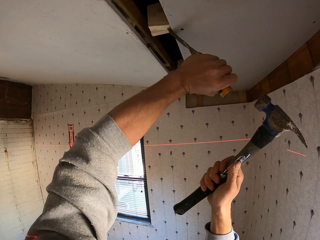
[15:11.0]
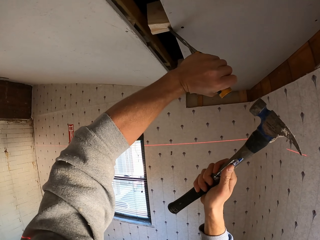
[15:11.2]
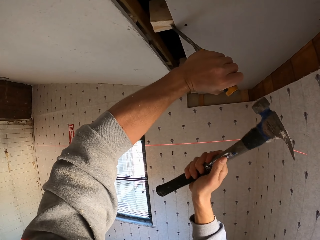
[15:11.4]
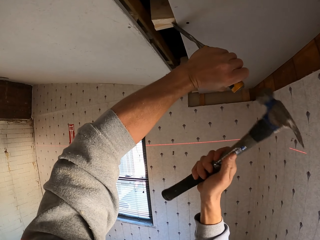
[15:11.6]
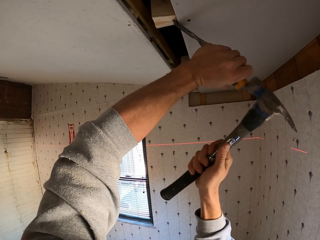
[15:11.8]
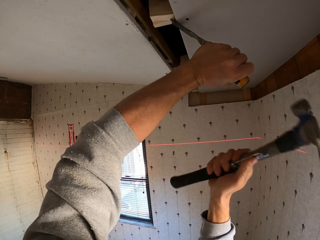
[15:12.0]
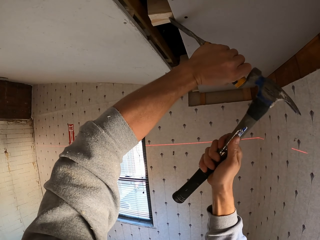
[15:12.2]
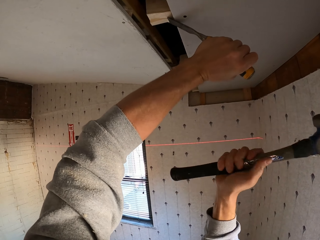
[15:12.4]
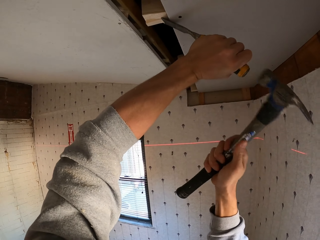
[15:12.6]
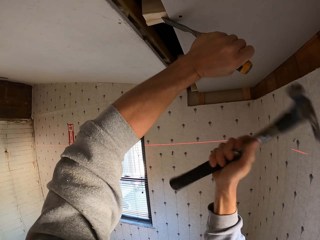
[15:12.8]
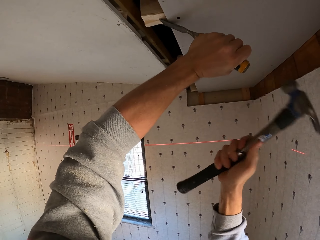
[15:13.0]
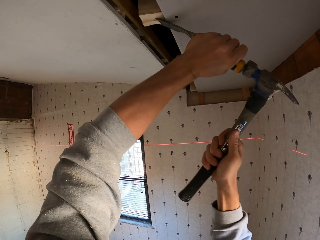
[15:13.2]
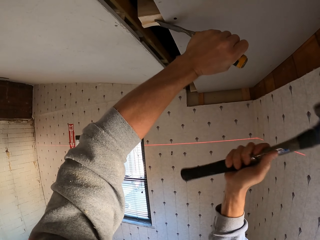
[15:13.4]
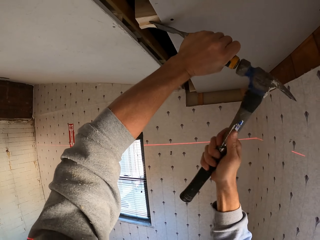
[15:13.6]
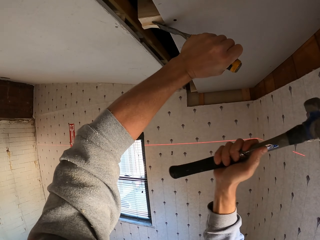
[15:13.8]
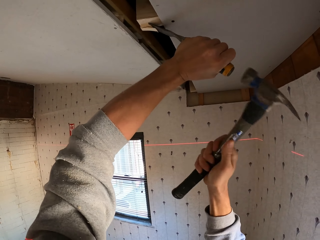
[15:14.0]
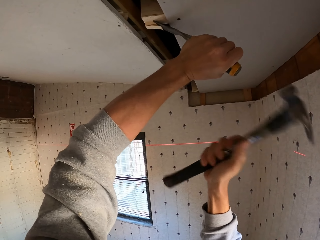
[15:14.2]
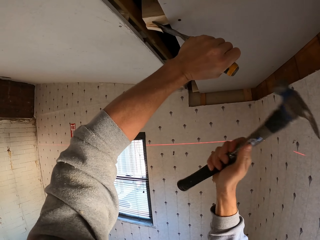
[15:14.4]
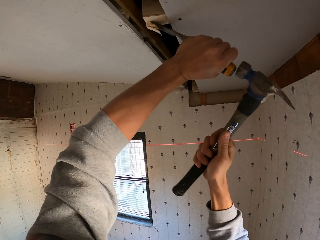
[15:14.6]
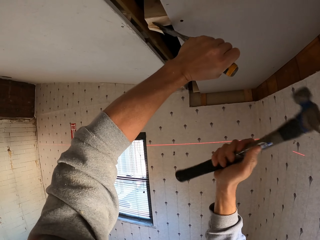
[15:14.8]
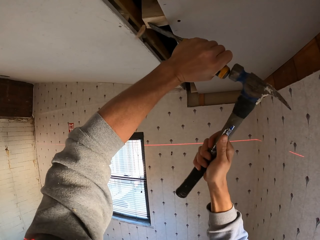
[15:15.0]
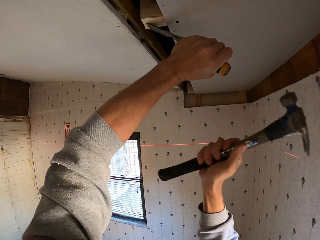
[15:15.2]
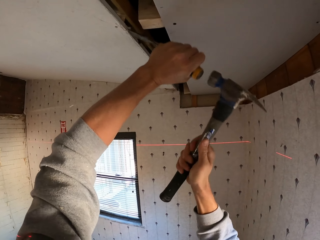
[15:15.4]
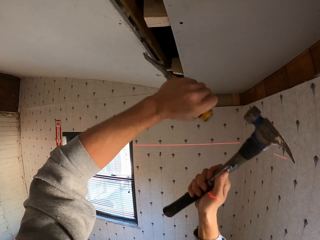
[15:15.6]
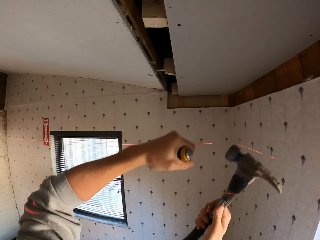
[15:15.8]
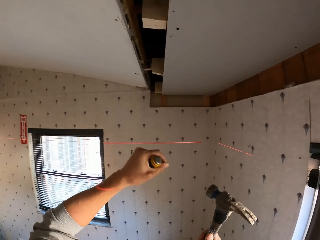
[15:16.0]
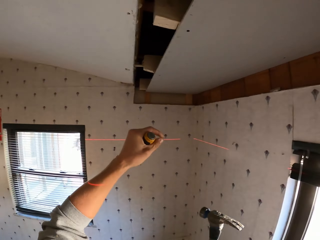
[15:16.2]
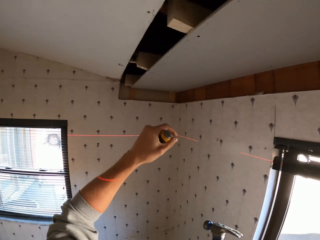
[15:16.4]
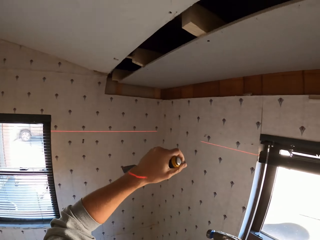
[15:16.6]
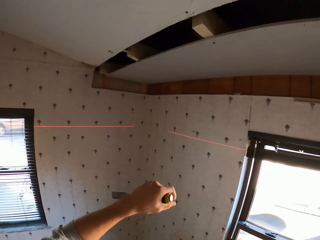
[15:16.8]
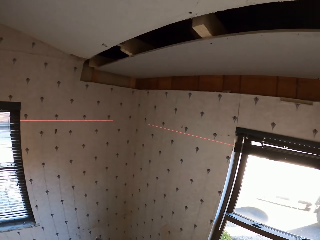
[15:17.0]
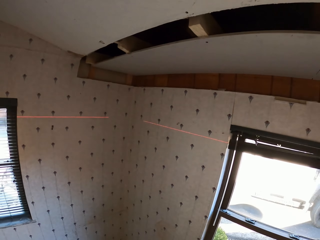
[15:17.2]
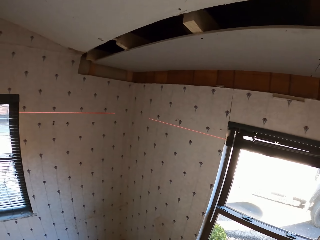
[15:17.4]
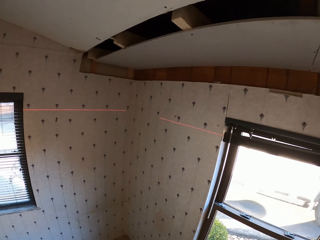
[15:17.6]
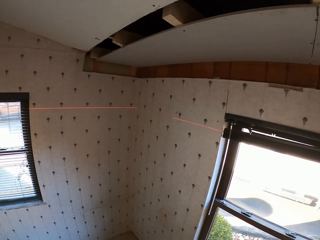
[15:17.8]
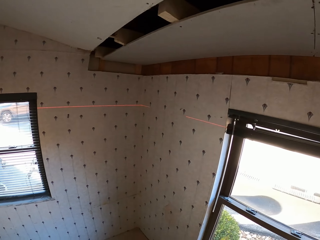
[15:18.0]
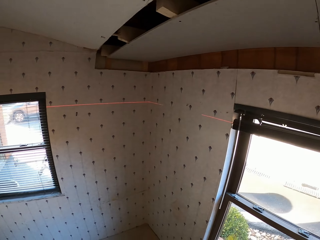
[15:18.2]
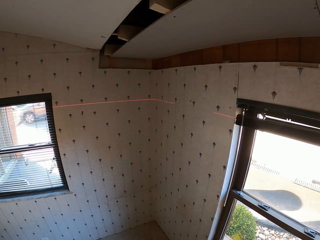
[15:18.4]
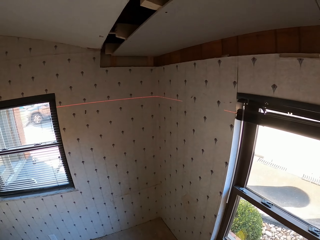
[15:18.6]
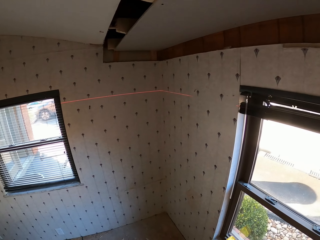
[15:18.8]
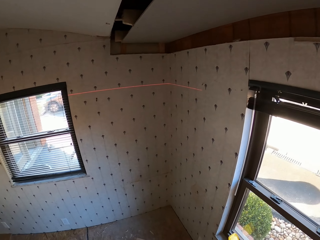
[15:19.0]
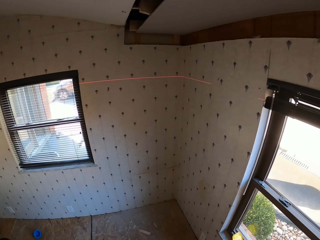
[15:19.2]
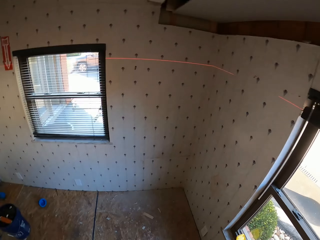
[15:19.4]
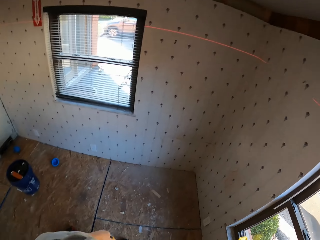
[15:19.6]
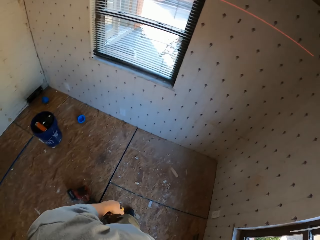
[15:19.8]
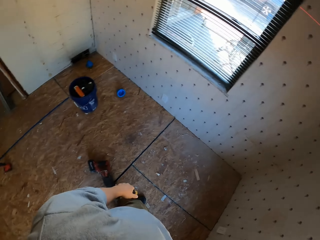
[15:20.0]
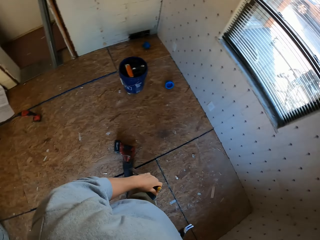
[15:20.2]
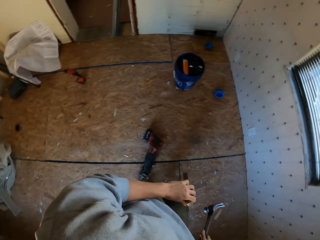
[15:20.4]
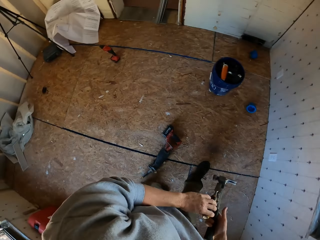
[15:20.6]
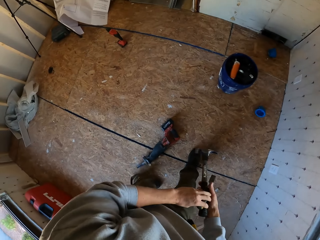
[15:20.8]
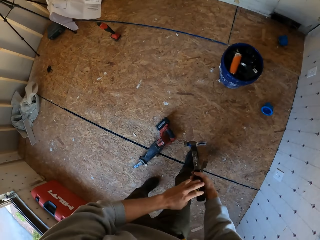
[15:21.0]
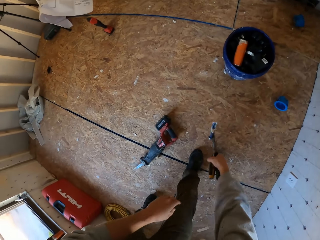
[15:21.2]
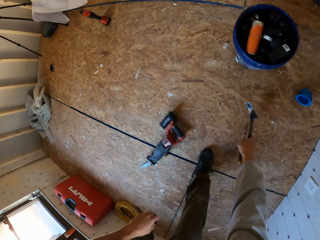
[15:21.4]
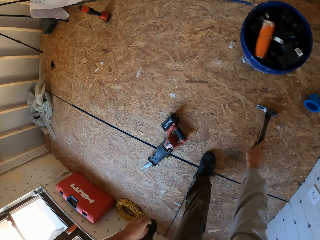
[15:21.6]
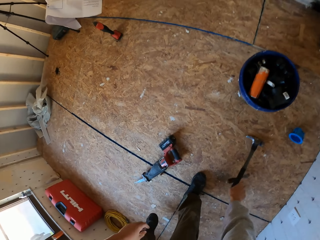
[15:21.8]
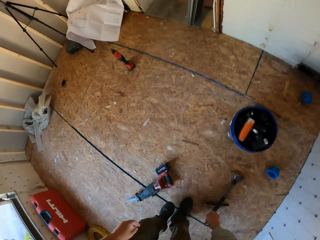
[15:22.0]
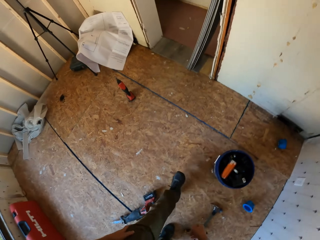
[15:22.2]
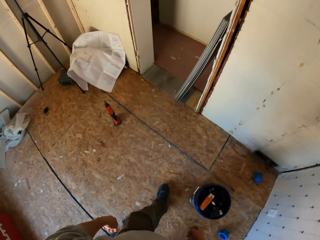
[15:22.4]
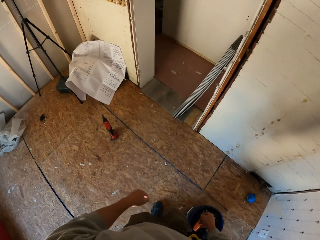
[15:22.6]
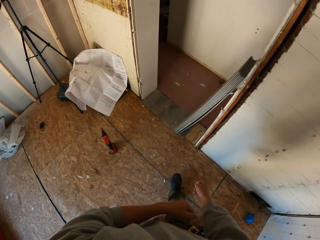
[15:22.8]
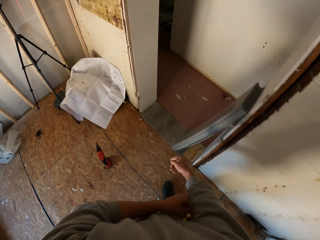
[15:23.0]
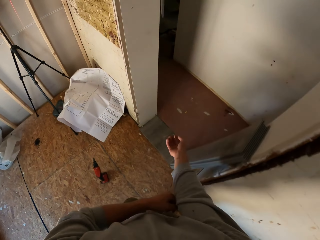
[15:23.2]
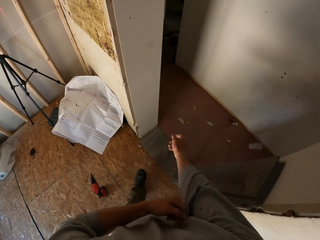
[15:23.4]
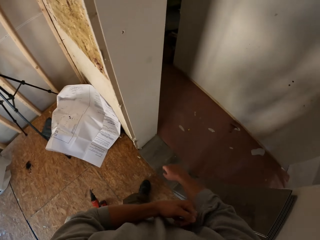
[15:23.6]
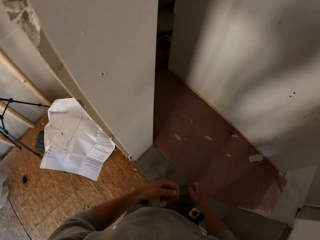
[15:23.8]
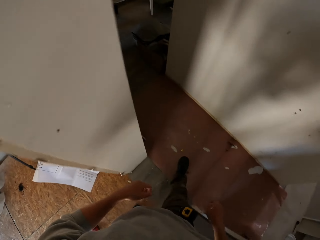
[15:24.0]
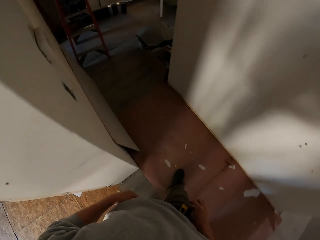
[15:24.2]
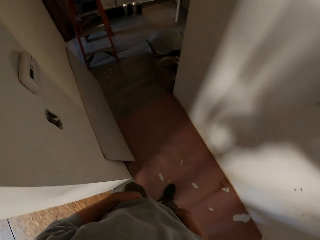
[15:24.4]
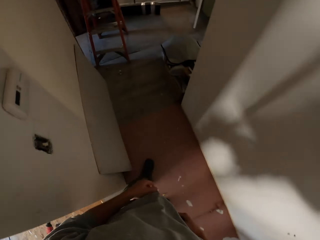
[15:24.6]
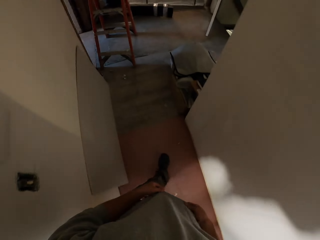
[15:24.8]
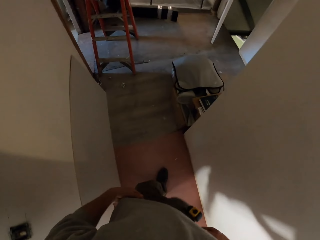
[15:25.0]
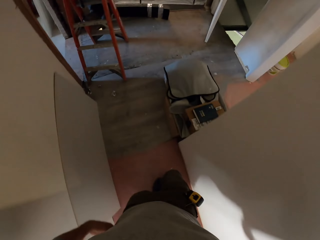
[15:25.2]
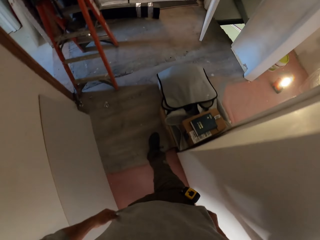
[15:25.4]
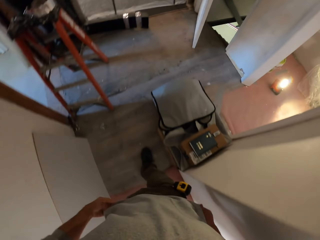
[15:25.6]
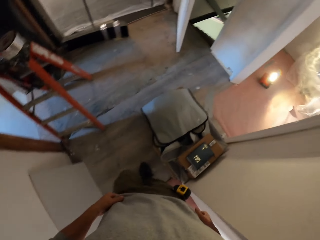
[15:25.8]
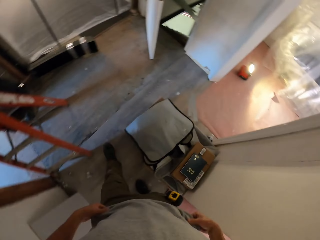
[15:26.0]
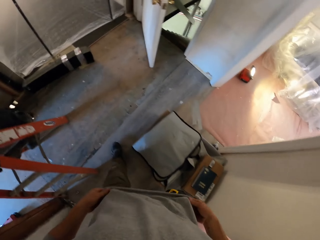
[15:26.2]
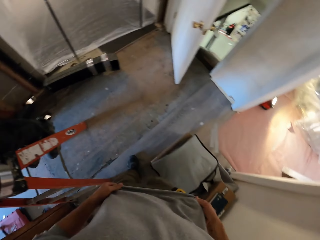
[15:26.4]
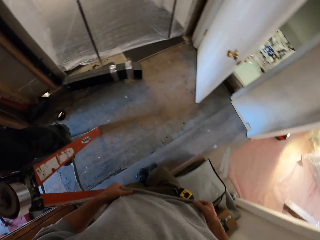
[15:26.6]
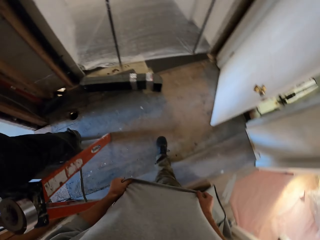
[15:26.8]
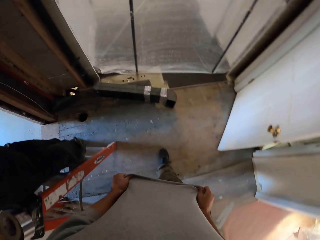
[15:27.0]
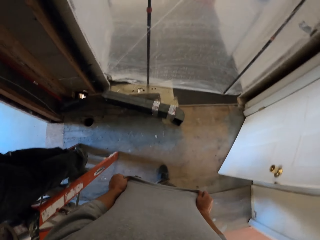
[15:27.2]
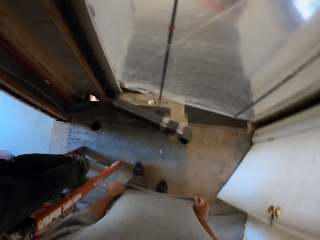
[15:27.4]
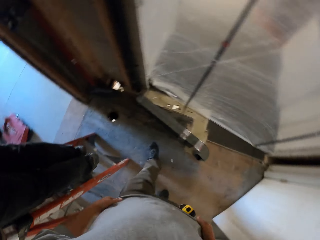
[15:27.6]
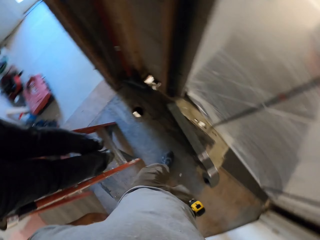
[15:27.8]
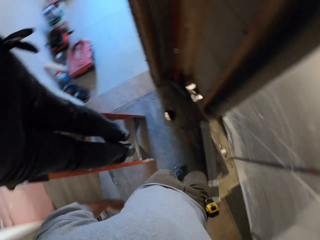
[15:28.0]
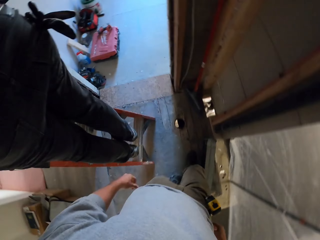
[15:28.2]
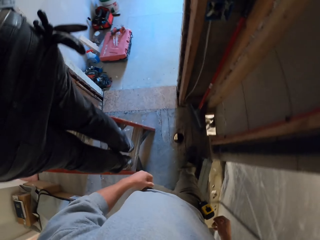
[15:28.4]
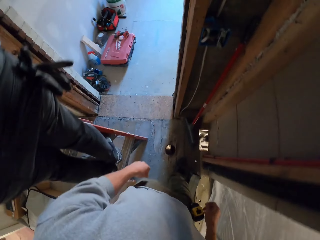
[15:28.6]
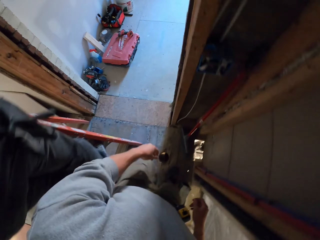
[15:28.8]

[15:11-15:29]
The camera wearer looks around the room. He drops the hammer and scraper on the ground. He walks around the room and pulls up his sleeve.

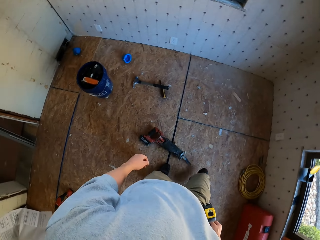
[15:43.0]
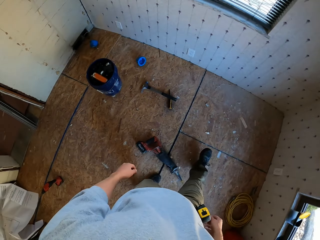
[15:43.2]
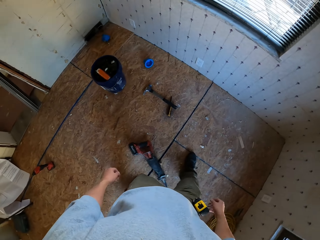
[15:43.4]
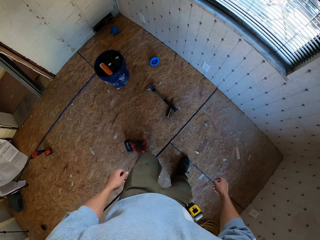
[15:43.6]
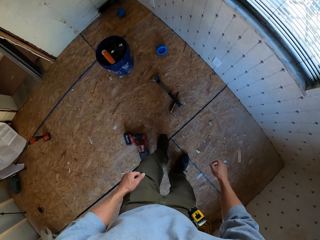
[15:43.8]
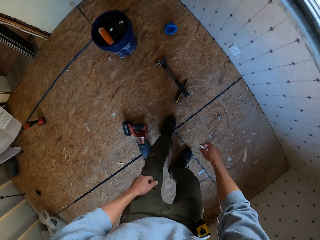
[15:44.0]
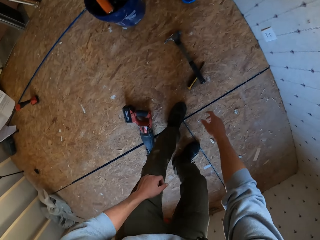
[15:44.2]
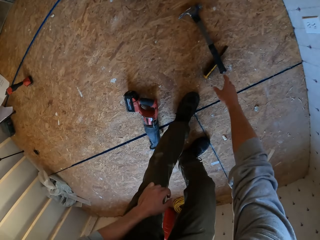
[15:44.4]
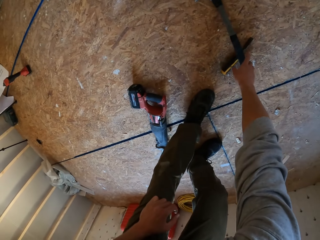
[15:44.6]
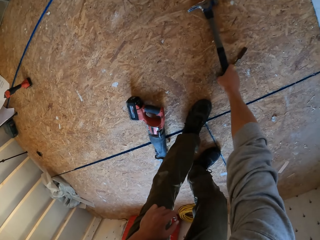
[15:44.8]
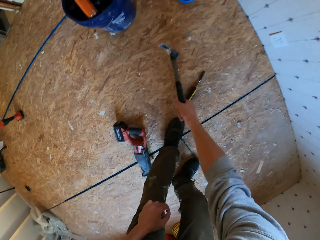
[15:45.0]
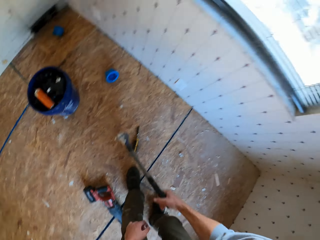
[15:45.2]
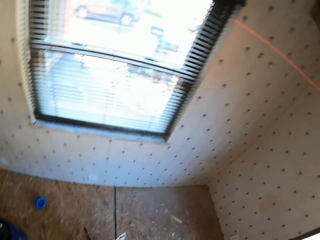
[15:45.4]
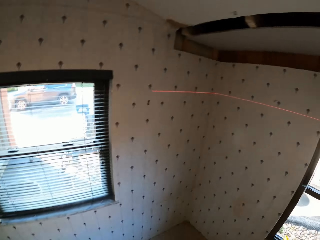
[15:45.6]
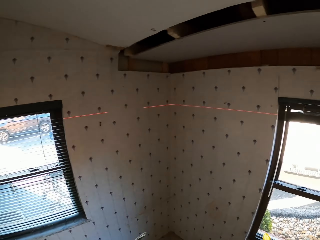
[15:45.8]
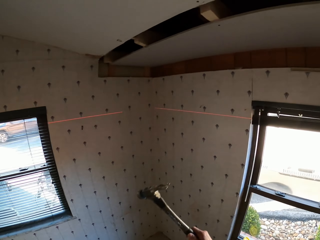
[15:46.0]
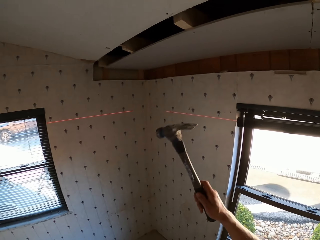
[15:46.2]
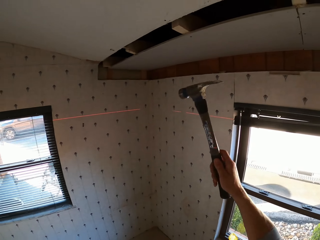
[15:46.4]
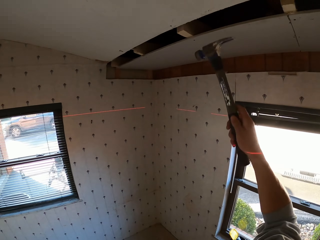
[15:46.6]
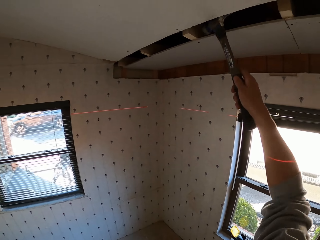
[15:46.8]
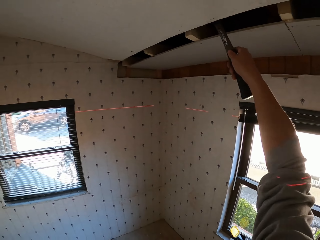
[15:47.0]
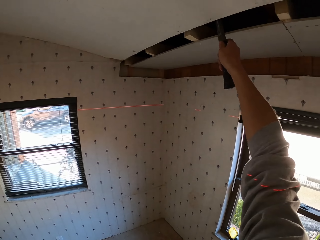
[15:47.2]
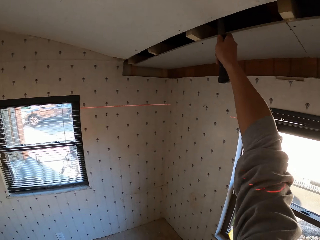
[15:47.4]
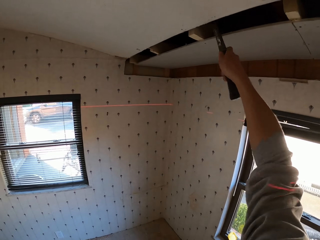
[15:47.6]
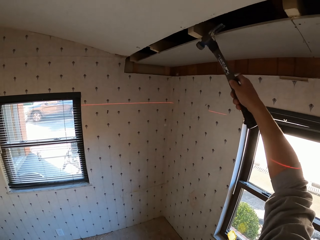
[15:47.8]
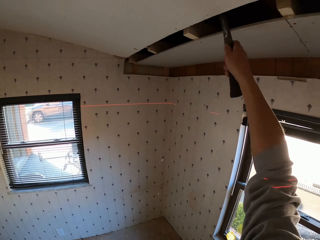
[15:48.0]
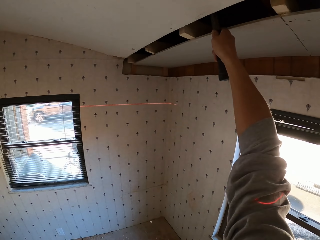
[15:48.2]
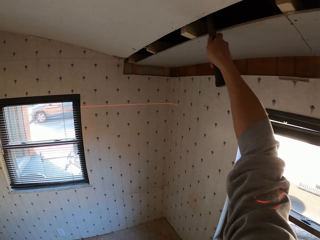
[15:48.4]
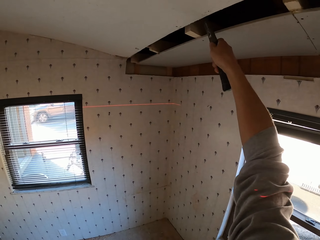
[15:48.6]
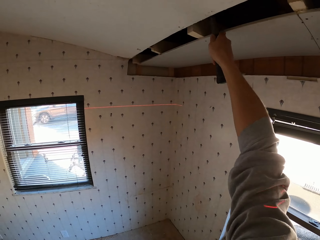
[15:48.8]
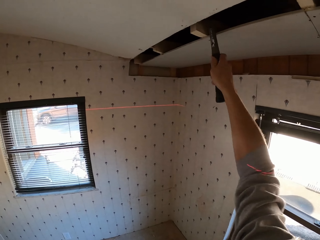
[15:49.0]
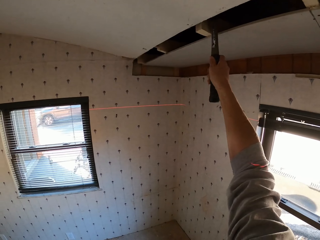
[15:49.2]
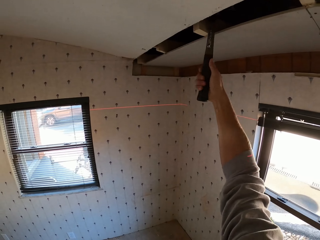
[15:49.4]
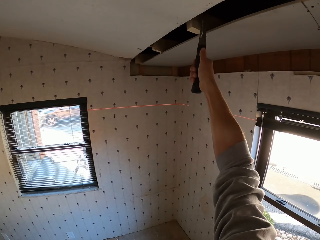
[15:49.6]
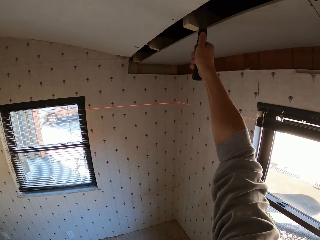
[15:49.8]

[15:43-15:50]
The camera wearer picks up the hammer on the floor. They pull the wood with the hammer and hit the wood with the hammer.
